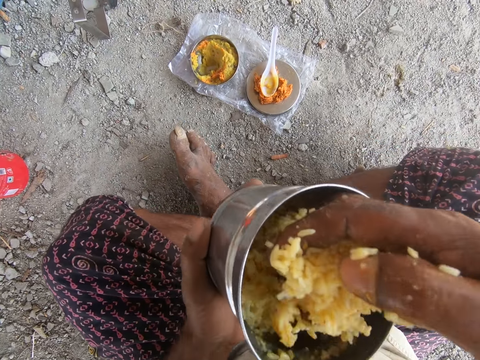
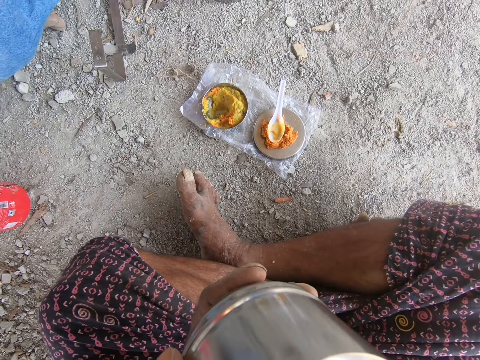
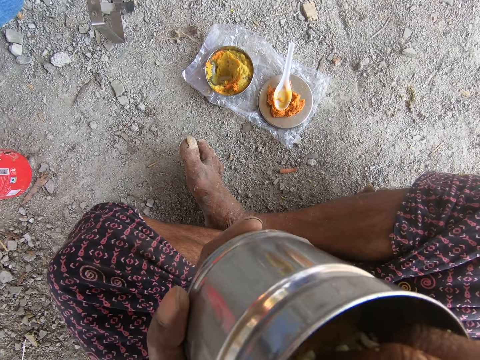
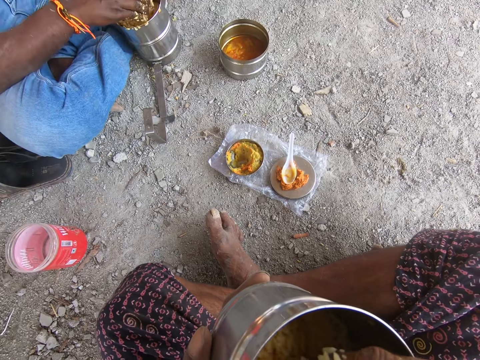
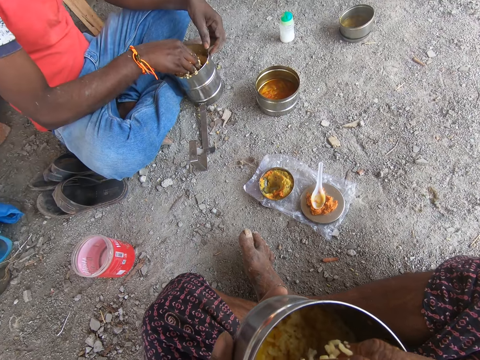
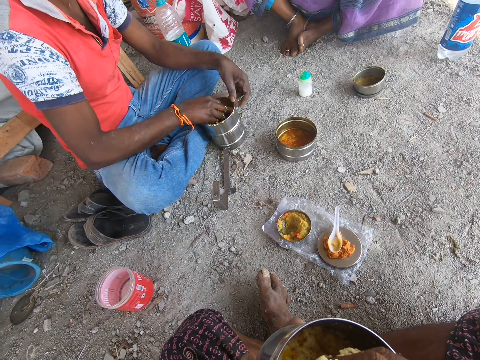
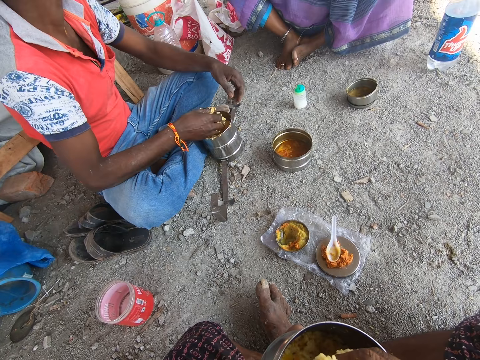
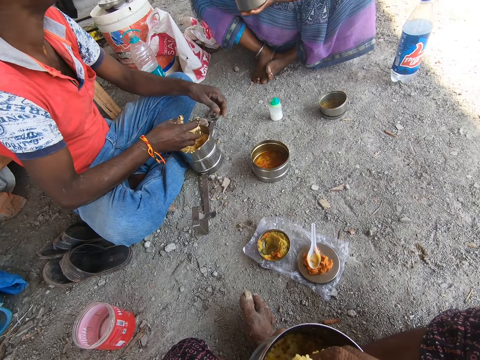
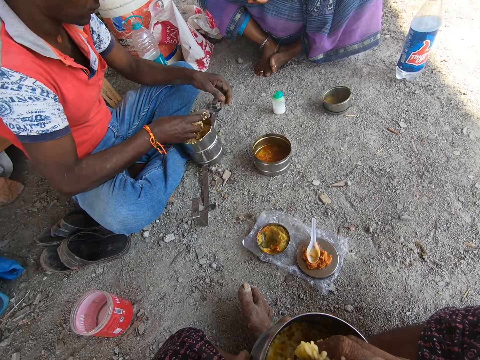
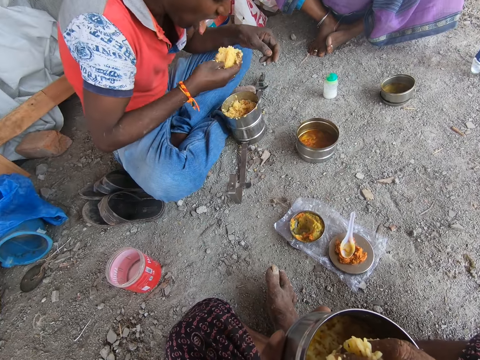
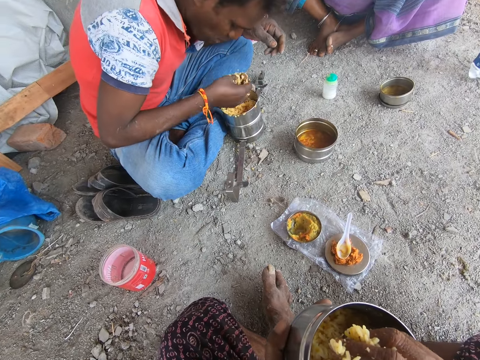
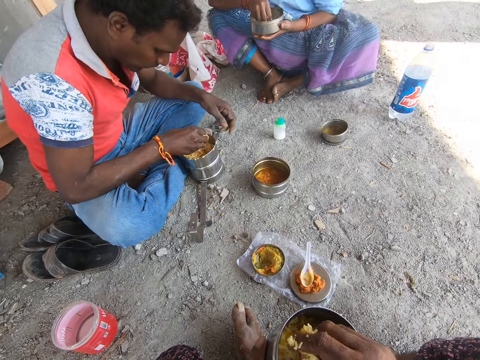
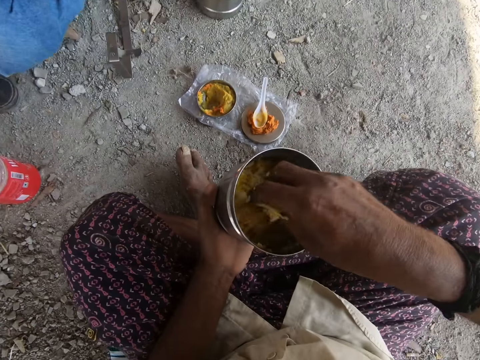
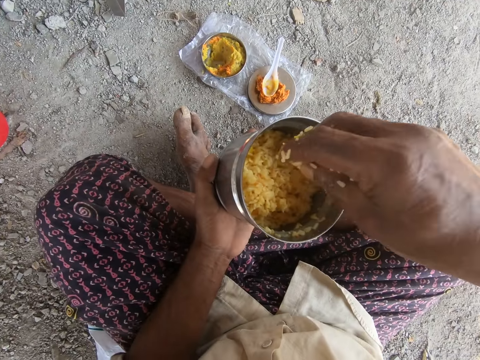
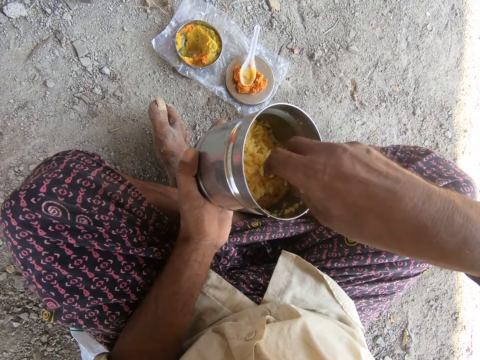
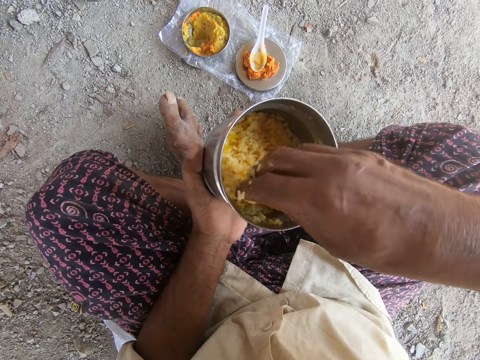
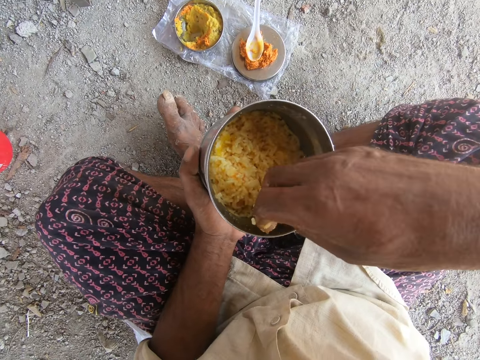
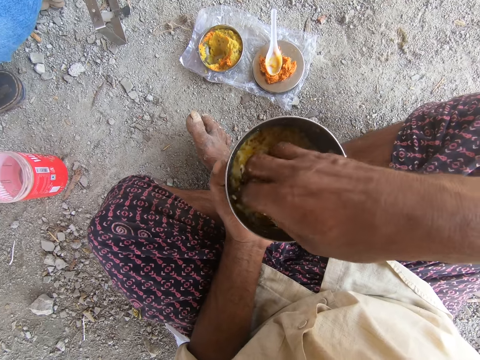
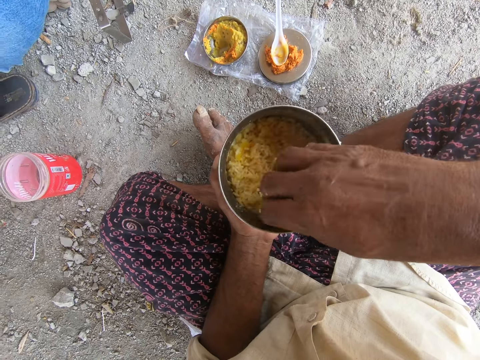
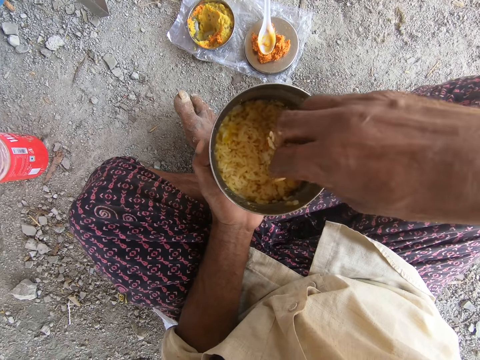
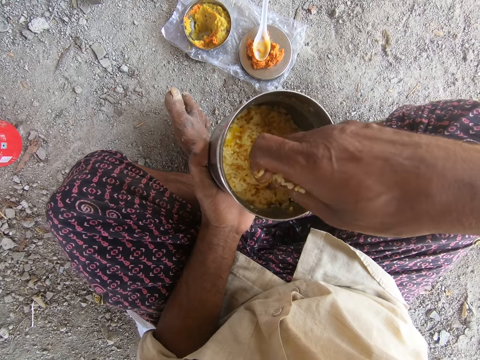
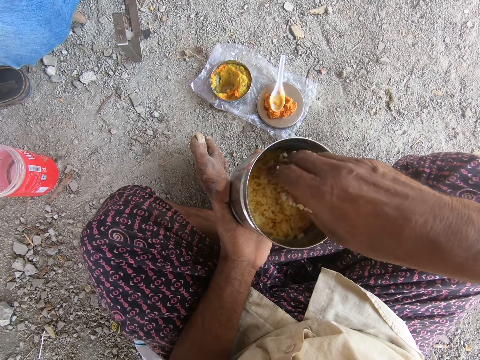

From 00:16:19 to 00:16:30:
The camera wearer takes food from a can. He puts the food to his mouth. A person takes food from the can. The person puts the food to his mouth. The camera wearer shakes food off his hand. He collects food in the can.

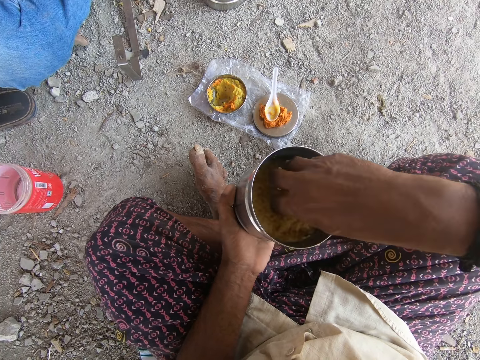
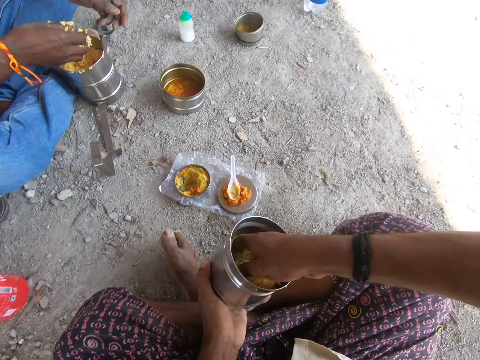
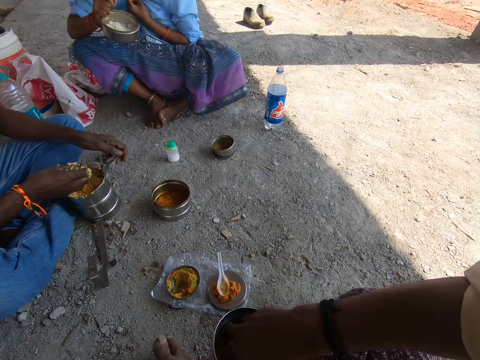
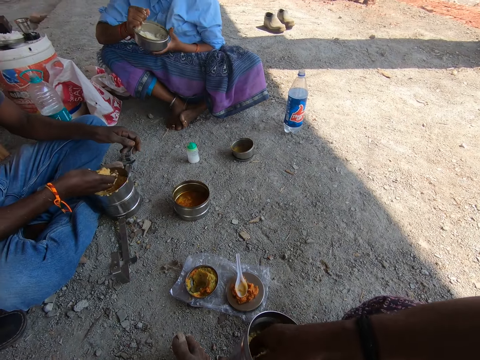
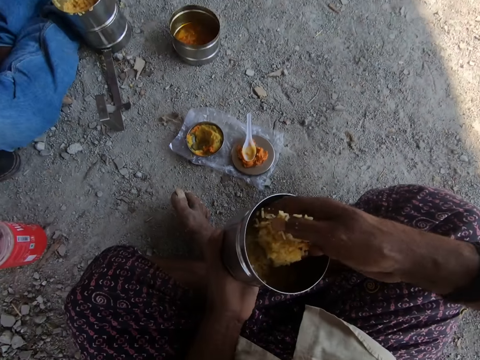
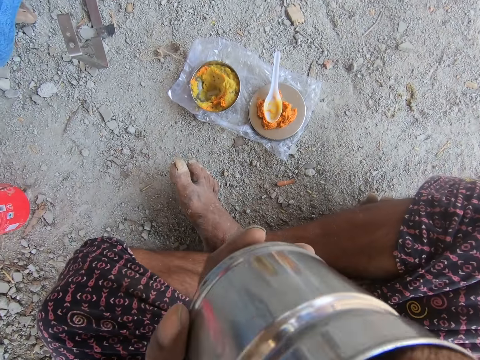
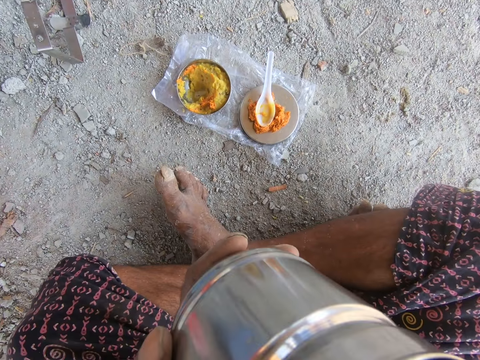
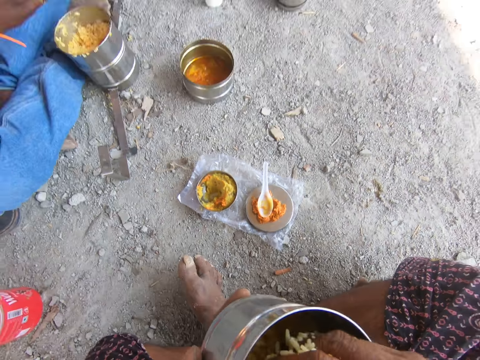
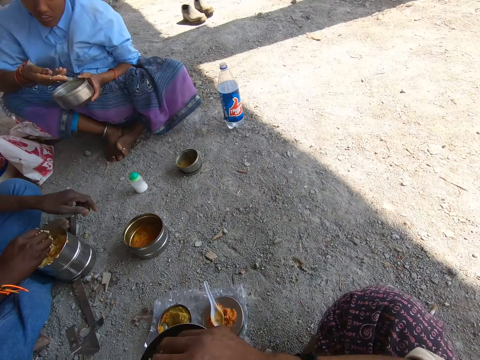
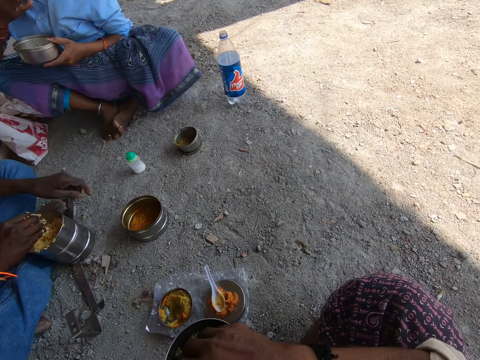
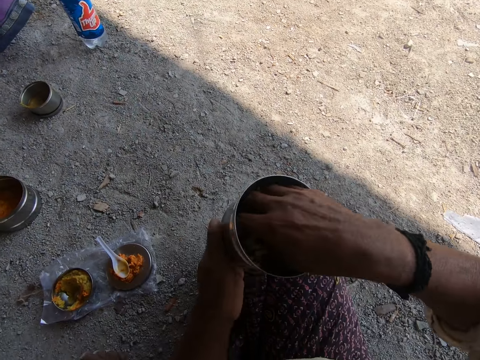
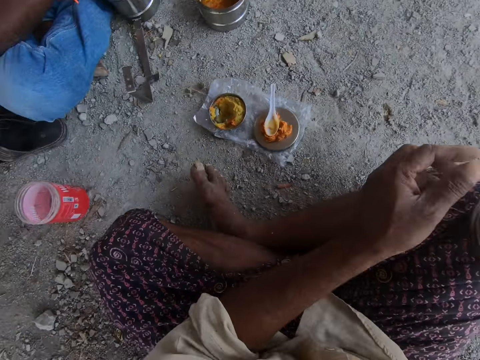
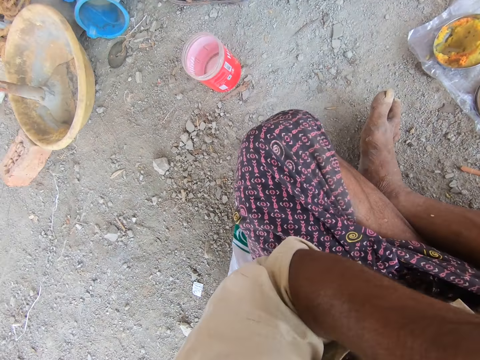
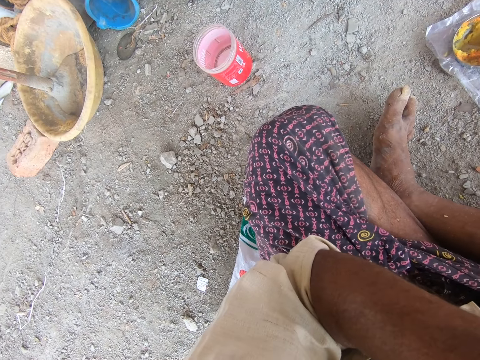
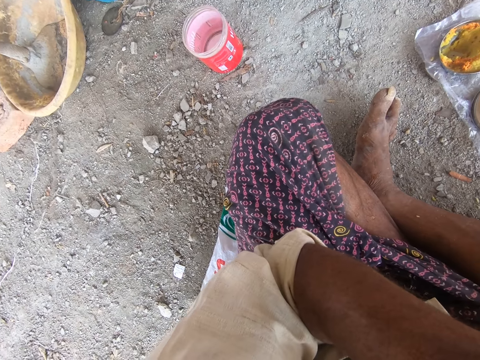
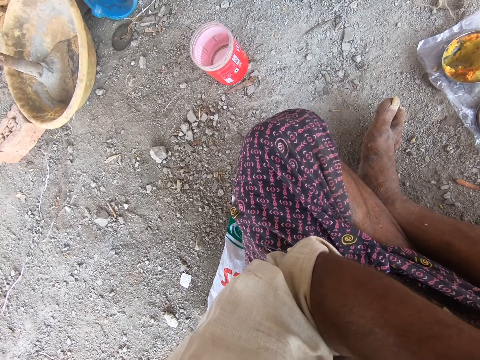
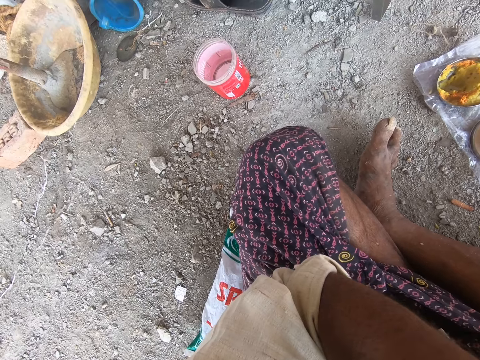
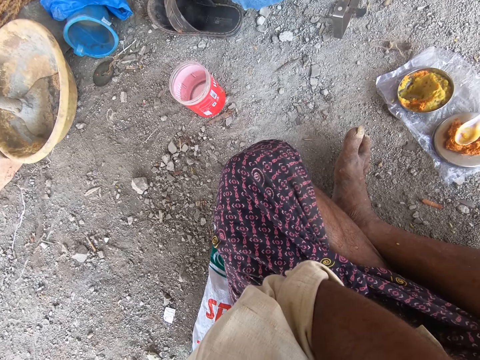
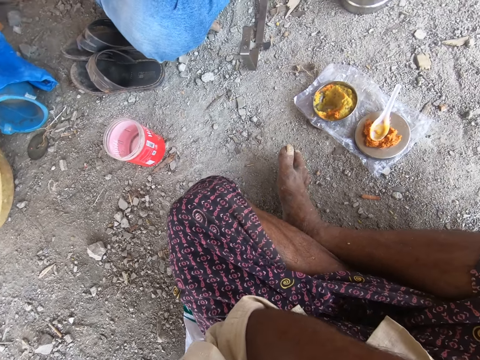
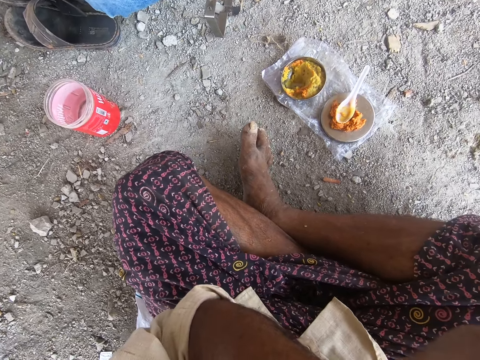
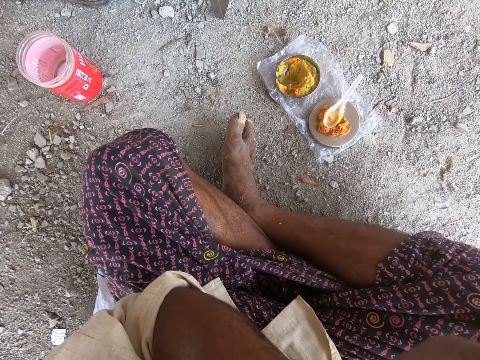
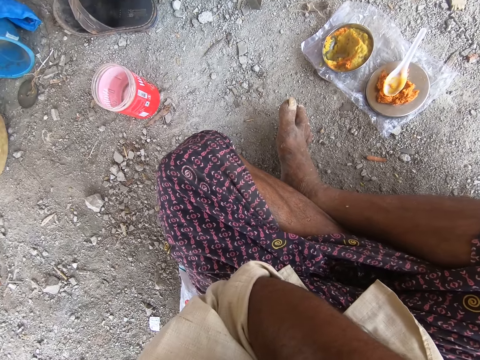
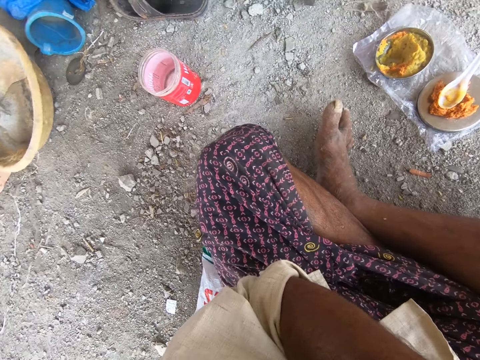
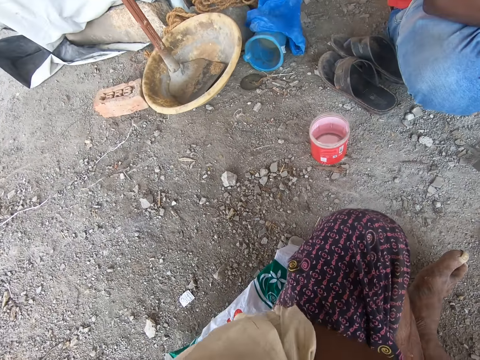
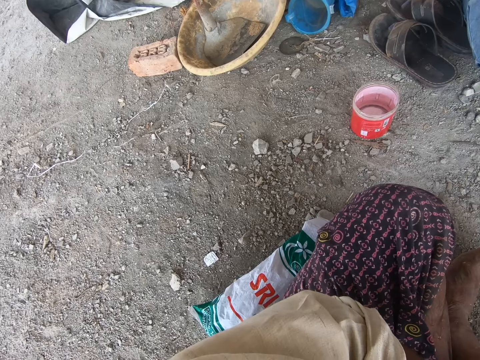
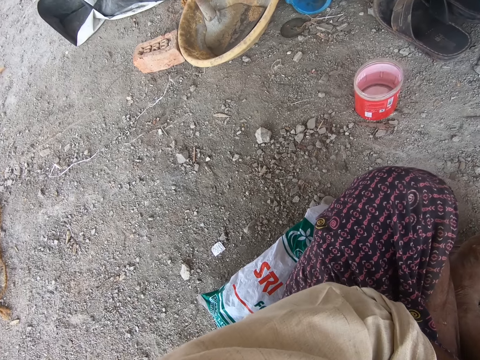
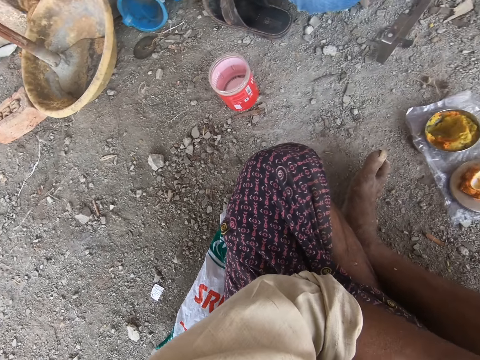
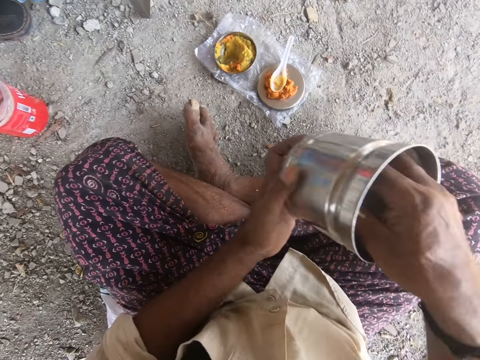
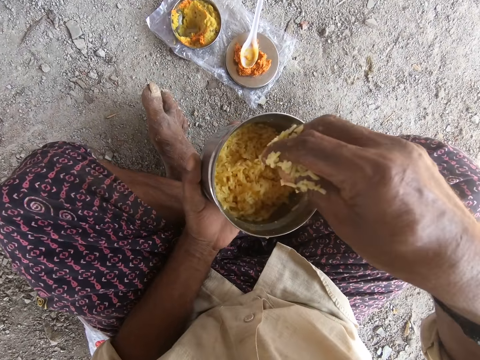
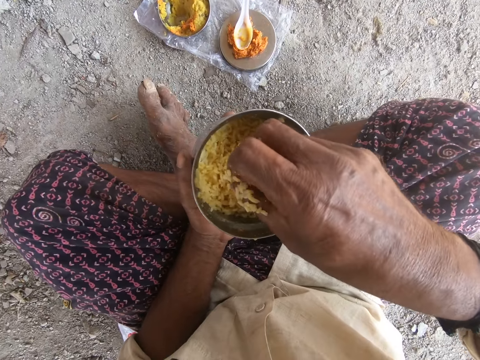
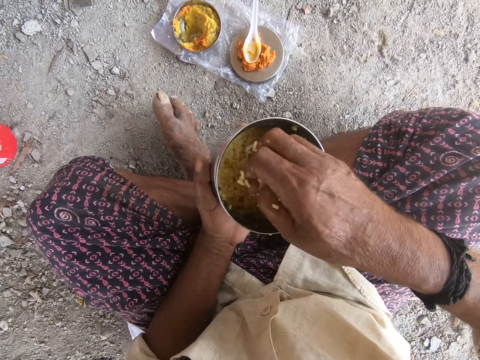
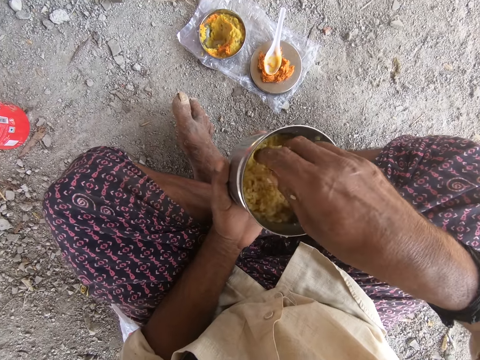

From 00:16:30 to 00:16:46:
The camera wearer takes food from a can. He puts the food to his mouth. A woman eats the food. The camera wearer looks on the ground. He shakes food off his hand.
